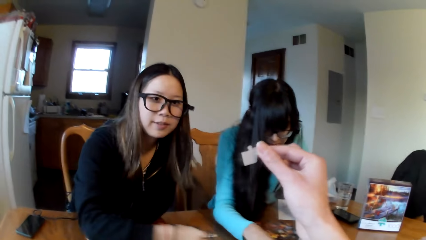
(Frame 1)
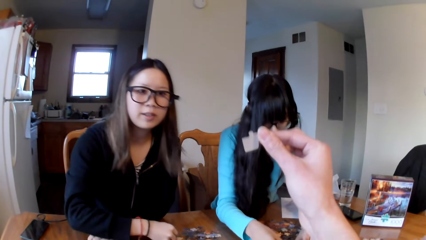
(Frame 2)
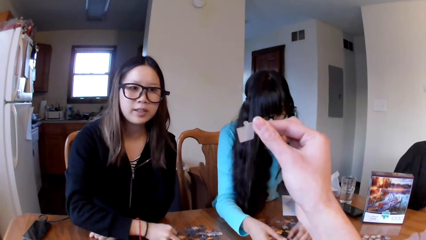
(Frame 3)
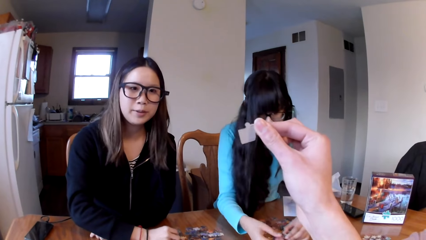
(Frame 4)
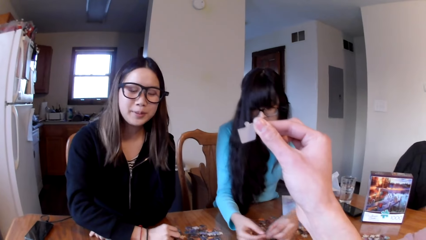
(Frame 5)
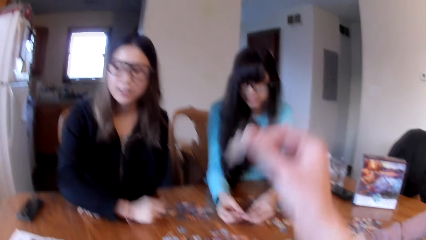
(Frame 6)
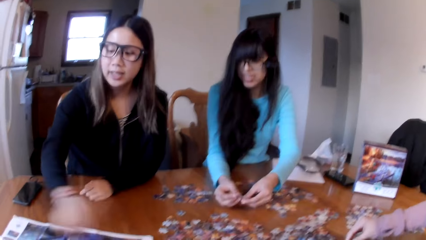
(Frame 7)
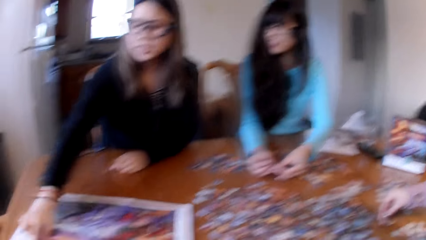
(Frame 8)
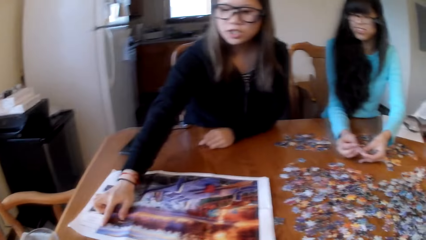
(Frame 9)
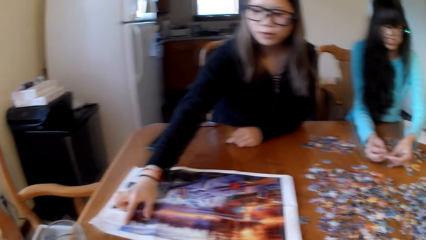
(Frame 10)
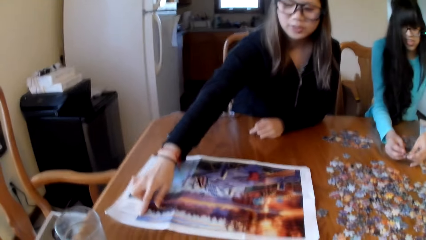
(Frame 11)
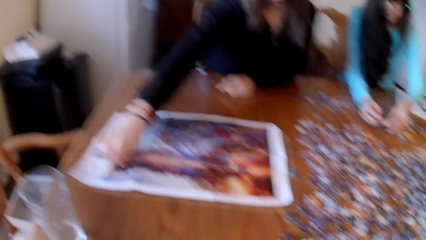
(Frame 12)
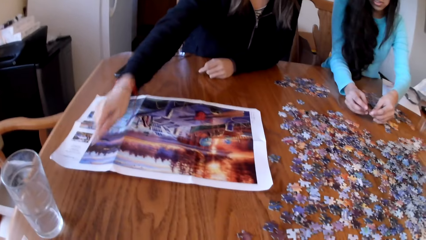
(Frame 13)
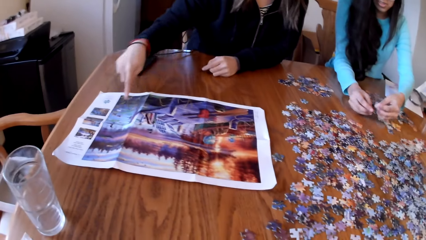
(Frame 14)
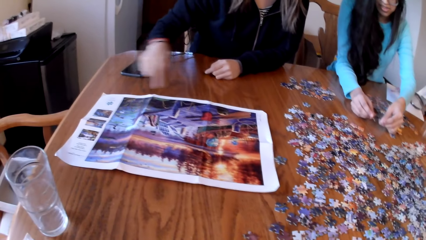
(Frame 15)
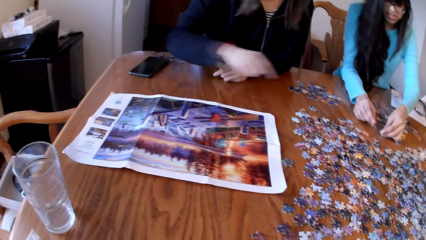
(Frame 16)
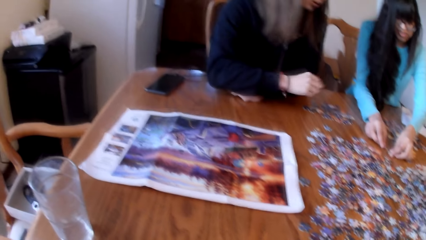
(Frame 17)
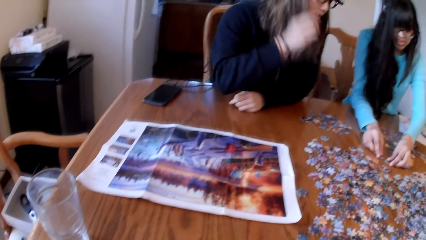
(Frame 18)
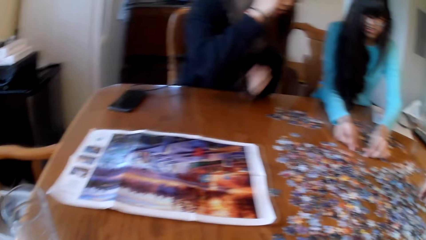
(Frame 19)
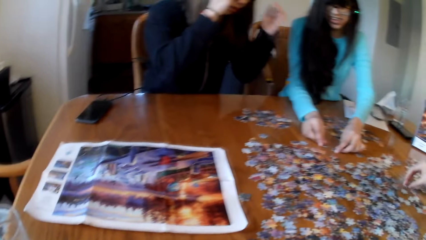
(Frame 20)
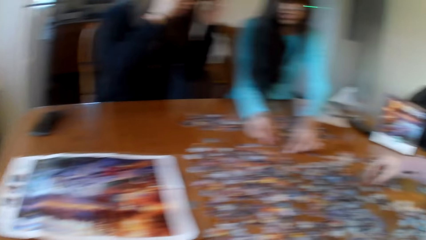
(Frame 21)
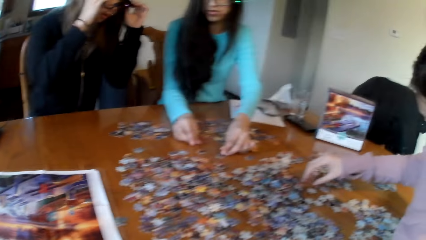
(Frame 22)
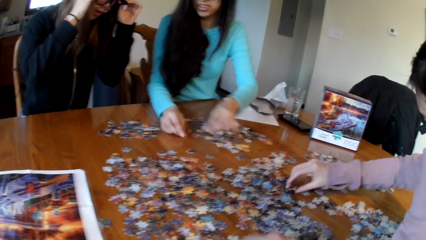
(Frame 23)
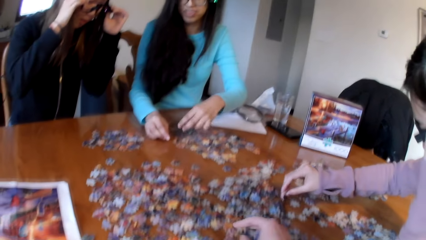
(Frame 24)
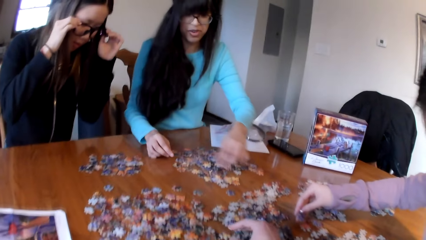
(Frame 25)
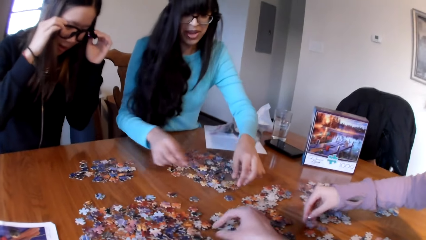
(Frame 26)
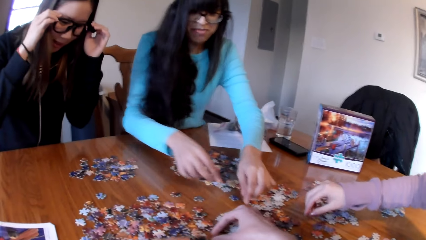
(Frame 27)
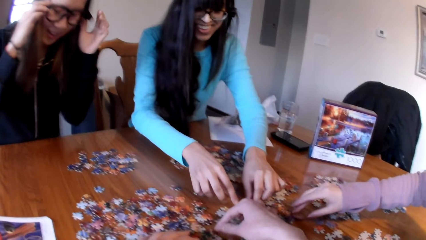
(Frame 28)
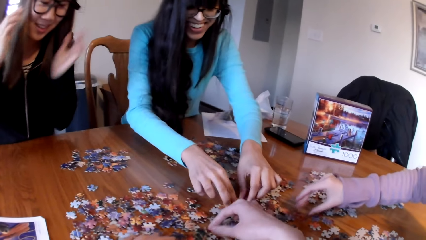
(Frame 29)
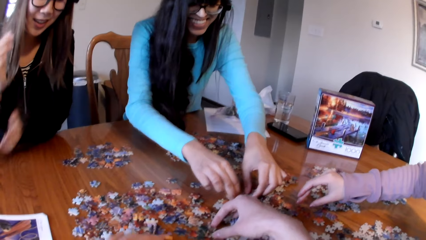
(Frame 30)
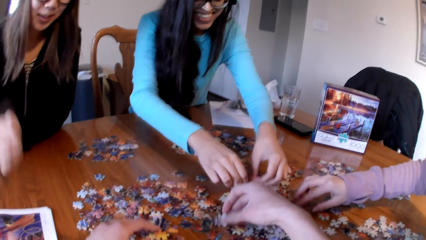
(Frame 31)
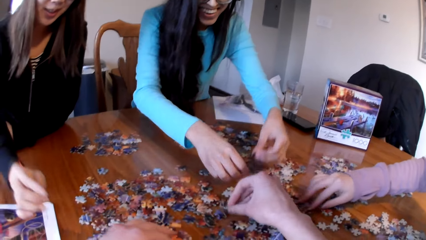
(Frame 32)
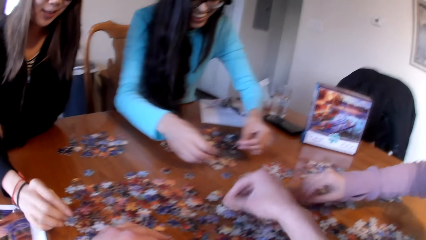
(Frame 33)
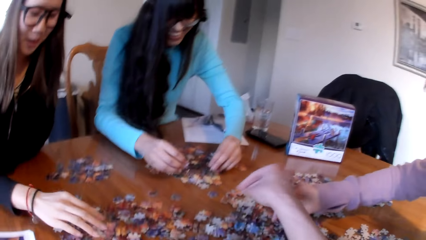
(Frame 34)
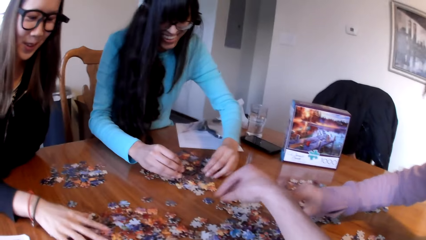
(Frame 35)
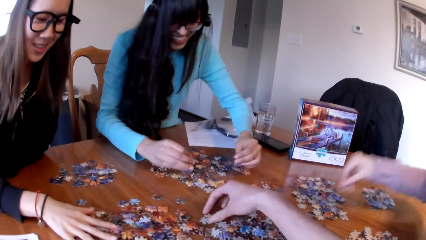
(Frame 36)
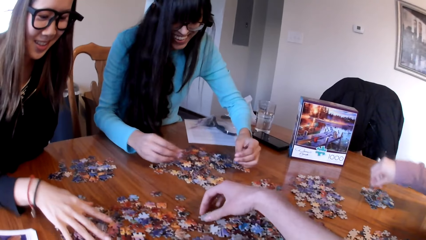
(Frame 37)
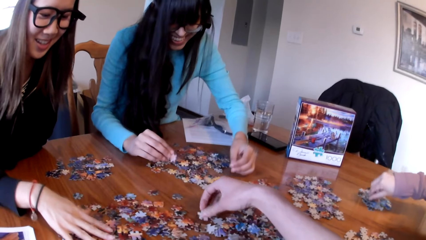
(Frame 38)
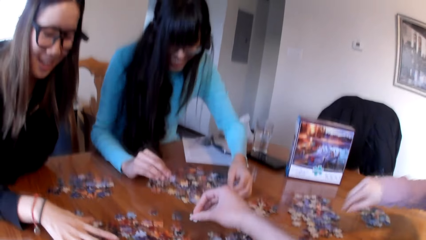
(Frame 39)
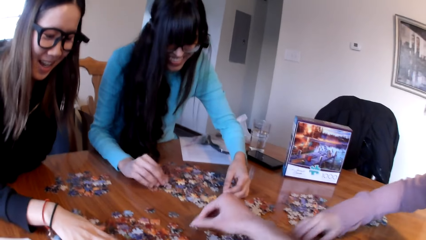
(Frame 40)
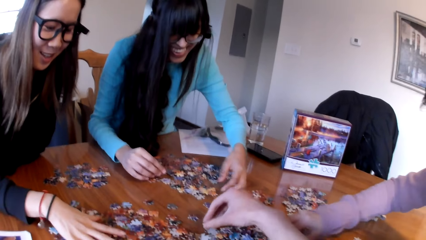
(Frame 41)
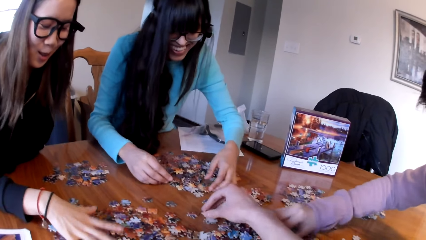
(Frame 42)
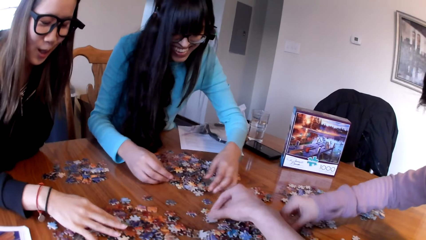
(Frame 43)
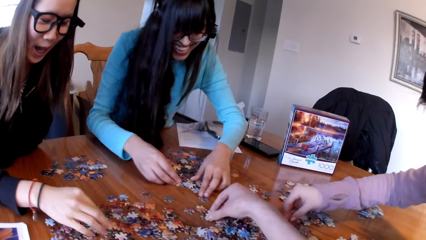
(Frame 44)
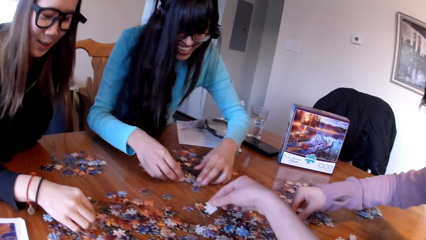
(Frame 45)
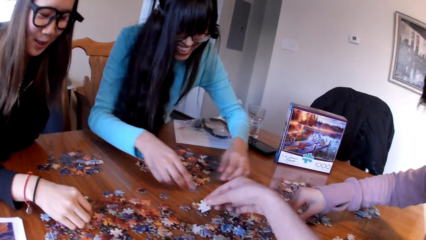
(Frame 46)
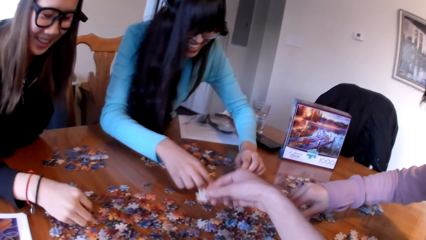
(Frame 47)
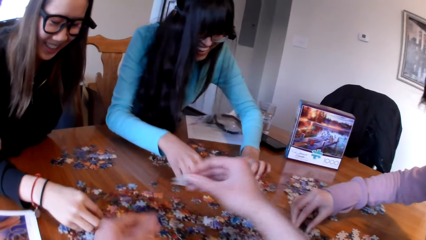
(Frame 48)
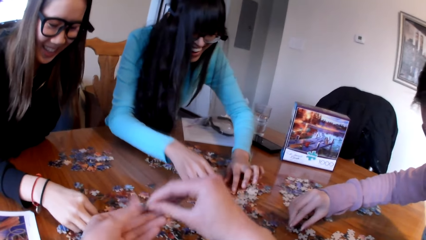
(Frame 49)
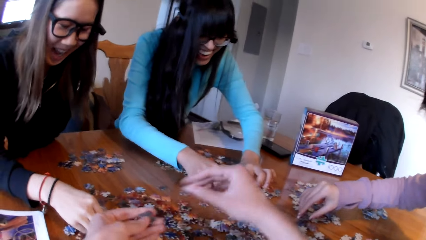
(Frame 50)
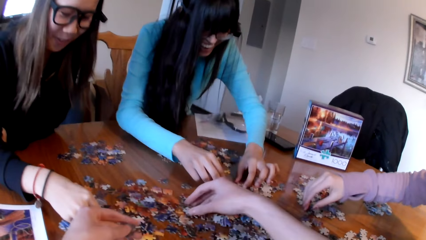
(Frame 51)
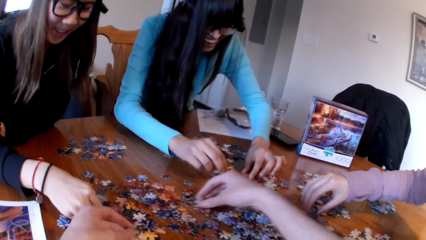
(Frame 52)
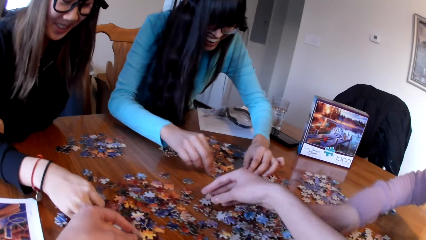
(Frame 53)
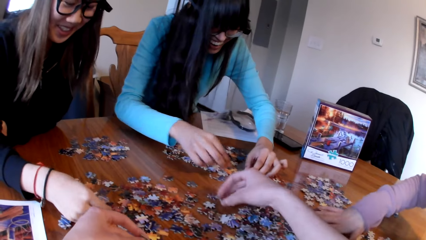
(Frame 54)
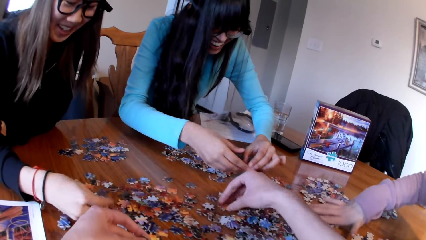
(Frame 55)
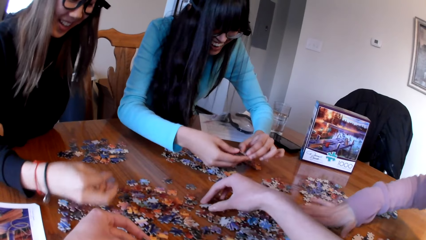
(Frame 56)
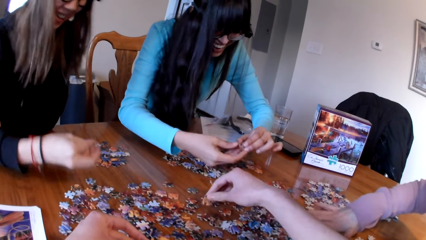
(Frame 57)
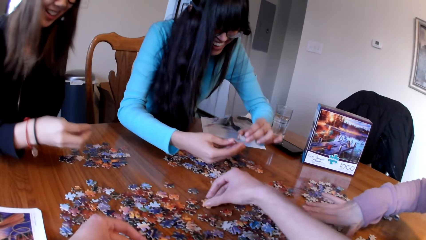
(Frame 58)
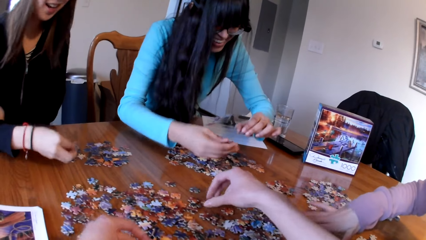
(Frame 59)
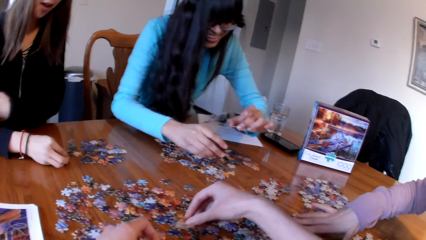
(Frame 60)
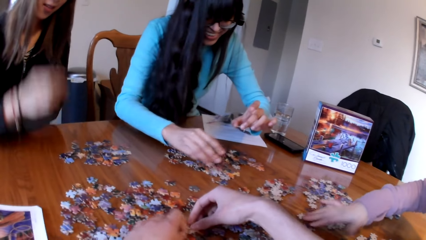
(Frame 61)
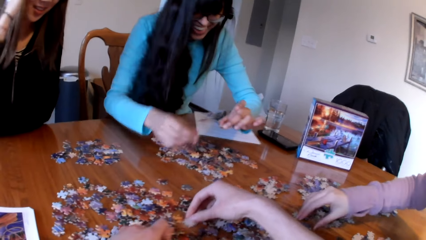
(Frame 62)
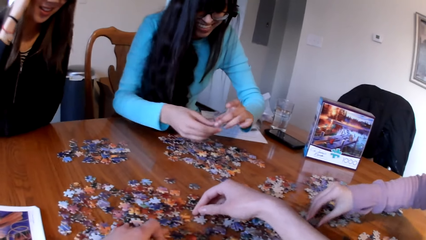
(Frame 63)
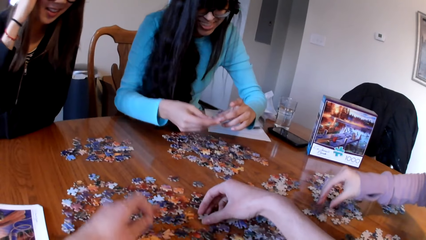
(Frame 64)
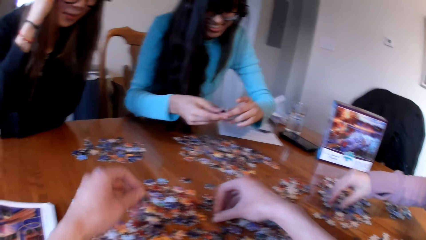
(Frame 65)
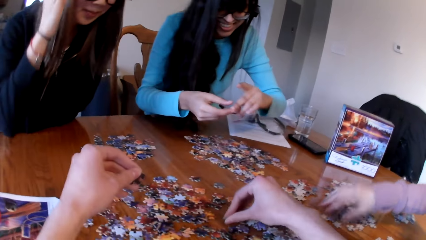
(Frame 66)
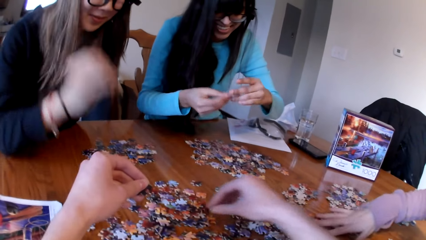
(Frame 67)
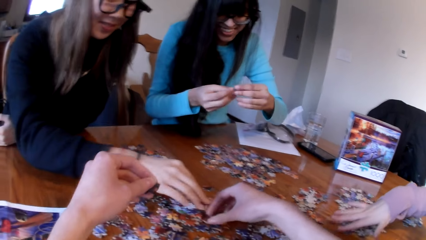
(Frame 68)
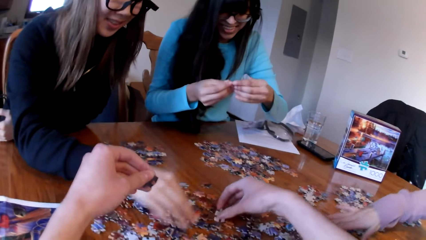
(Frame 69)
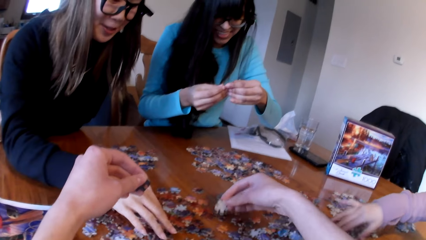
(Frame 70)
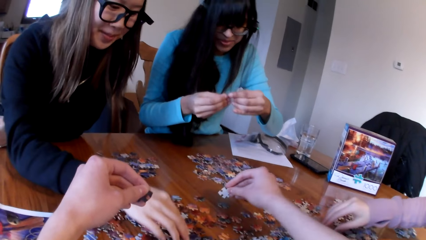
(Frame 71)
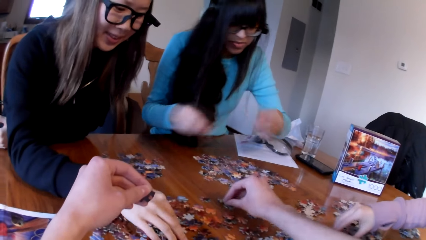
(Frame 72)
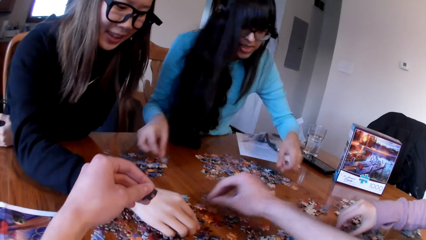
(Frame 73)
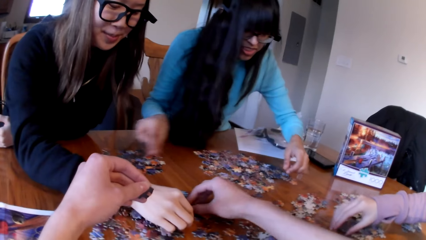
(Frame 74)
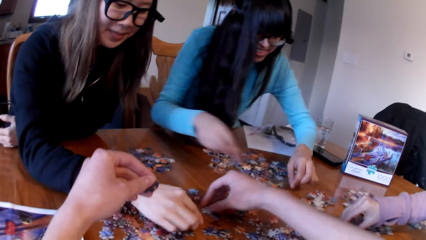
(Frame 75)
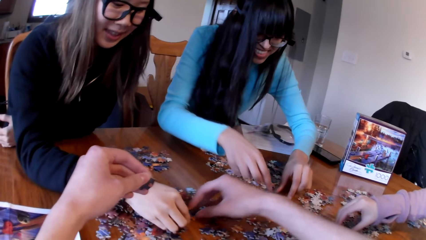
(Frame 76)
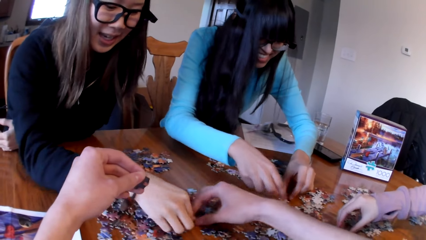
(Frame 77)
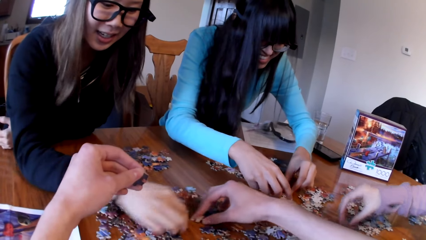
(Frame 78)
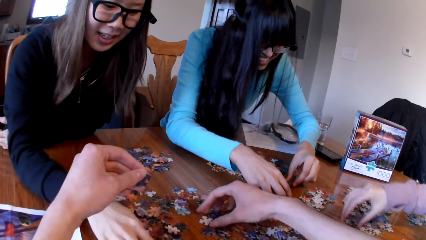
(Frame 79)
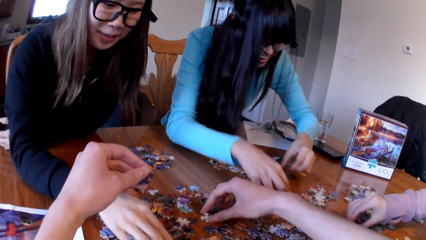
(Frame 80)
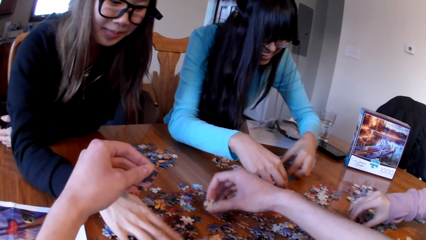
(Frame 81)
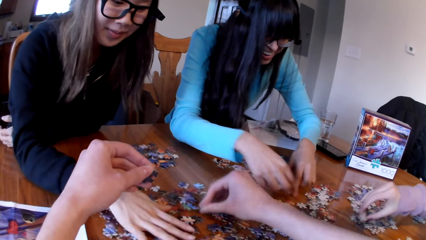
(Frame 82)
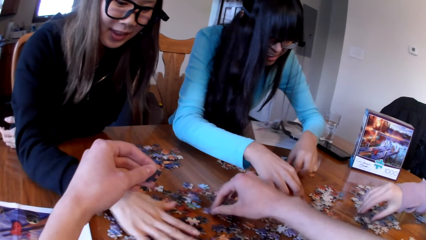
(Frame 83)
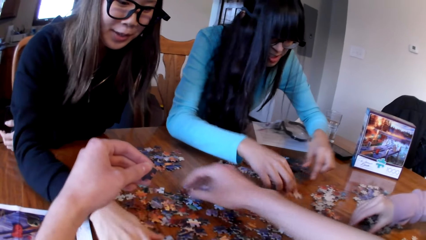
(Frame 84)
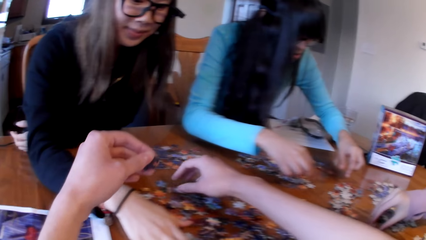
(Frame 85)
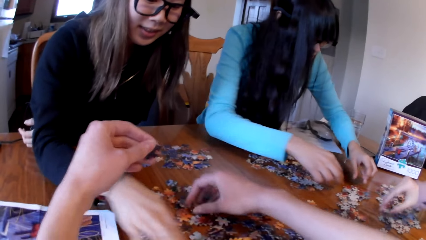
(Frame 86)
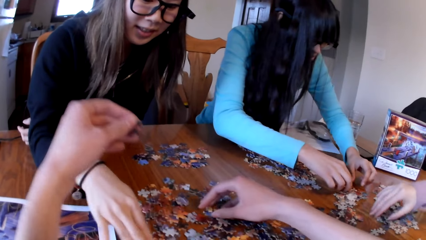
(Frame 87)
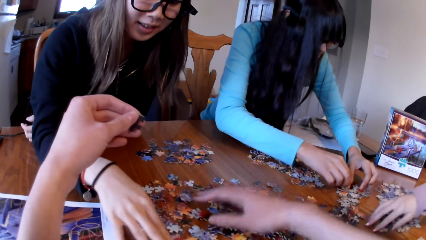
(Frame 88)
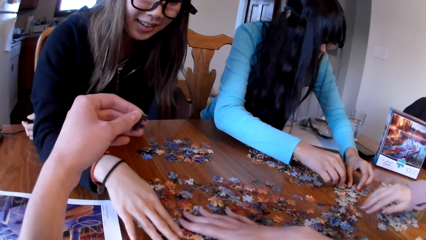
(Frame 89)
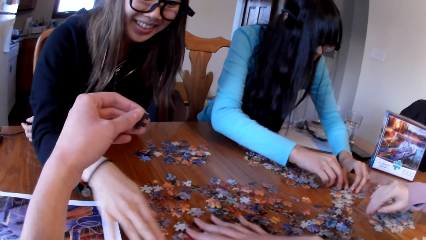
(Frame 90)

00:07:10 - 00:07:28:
The camera wearer lifts the puzzle piece. A lady touches the puzzle paper. Another lady picks the piece of puzzle. A third lady picks the piece of puzzle. The camera wearer picks the piece of puzzle. The first lady picks the piece of puzzle. The third lady picks the piece of puzzle. The camera wearer places the puzzle piece on the table.
